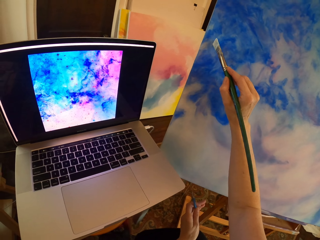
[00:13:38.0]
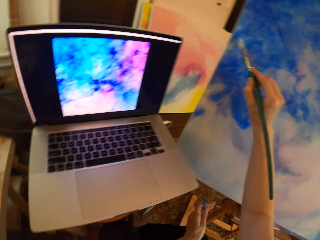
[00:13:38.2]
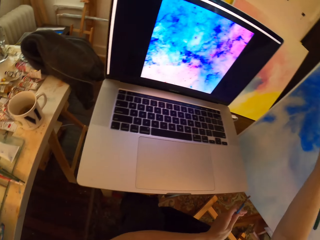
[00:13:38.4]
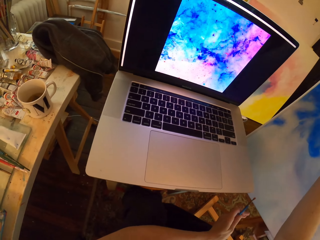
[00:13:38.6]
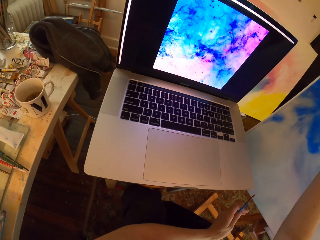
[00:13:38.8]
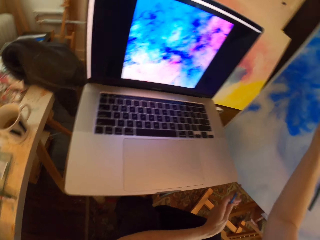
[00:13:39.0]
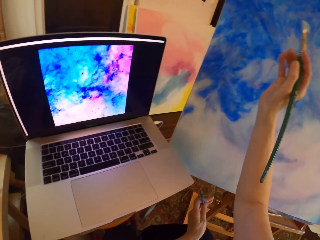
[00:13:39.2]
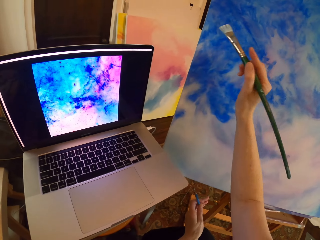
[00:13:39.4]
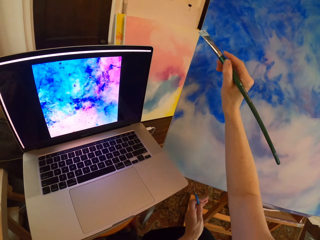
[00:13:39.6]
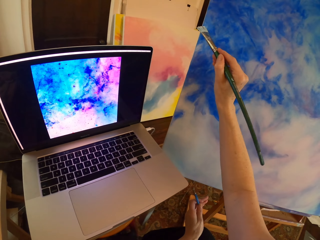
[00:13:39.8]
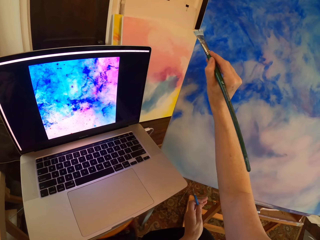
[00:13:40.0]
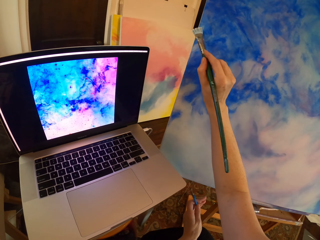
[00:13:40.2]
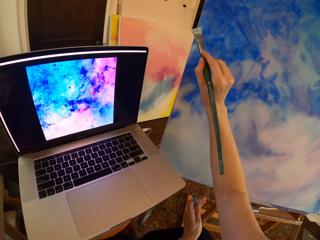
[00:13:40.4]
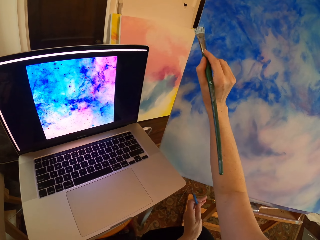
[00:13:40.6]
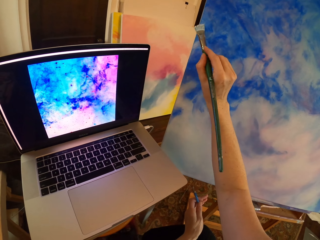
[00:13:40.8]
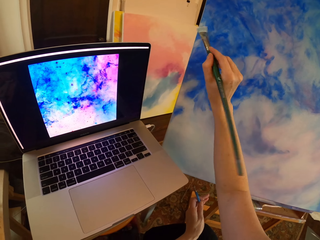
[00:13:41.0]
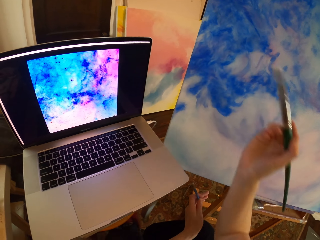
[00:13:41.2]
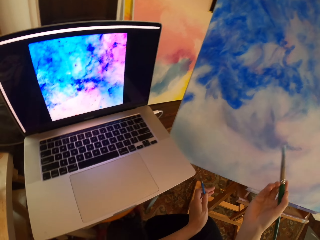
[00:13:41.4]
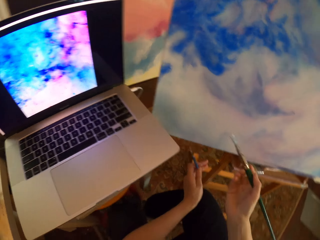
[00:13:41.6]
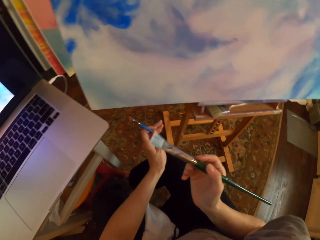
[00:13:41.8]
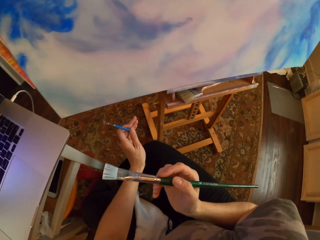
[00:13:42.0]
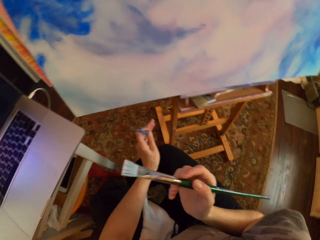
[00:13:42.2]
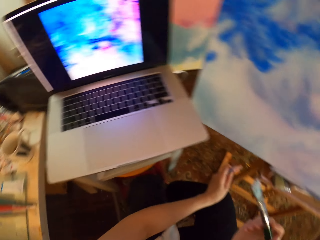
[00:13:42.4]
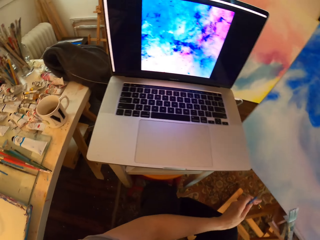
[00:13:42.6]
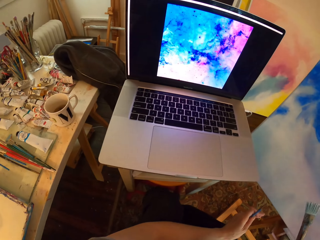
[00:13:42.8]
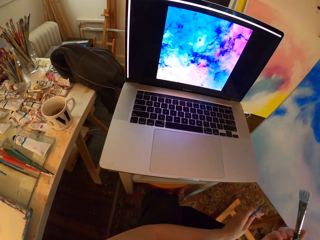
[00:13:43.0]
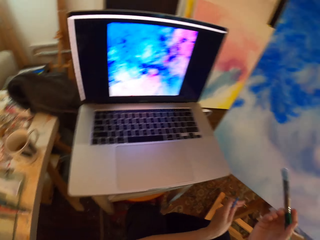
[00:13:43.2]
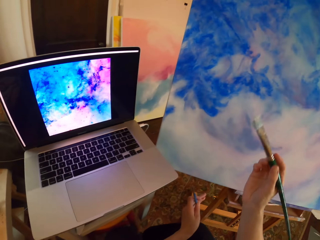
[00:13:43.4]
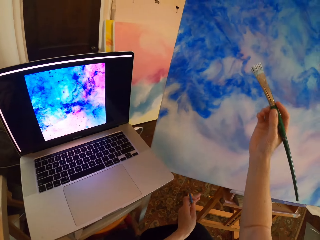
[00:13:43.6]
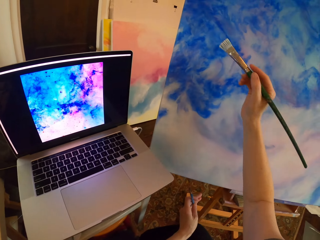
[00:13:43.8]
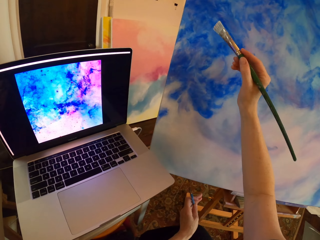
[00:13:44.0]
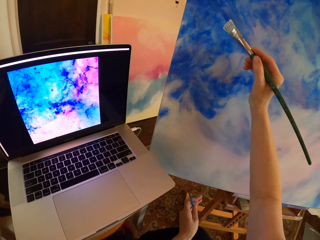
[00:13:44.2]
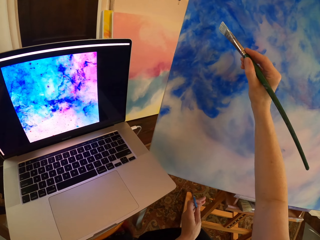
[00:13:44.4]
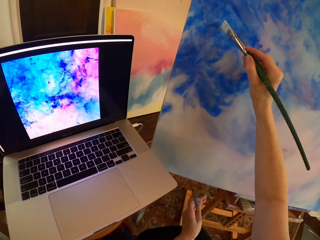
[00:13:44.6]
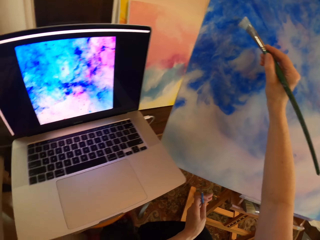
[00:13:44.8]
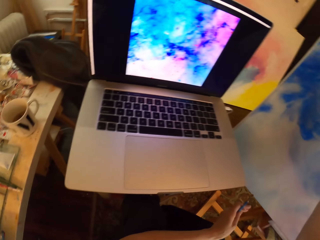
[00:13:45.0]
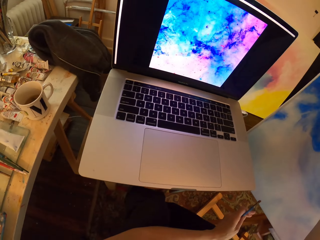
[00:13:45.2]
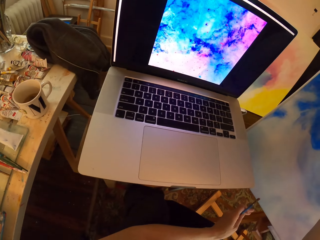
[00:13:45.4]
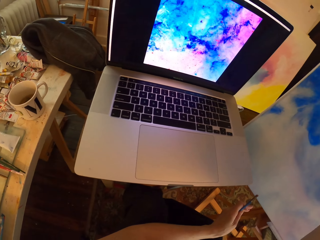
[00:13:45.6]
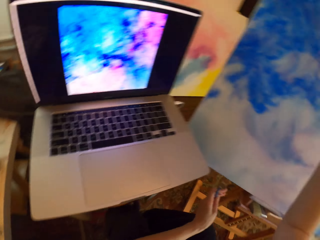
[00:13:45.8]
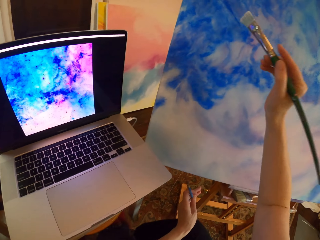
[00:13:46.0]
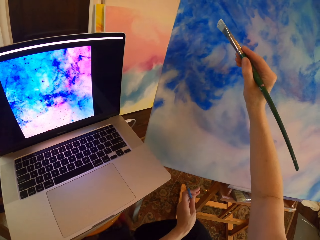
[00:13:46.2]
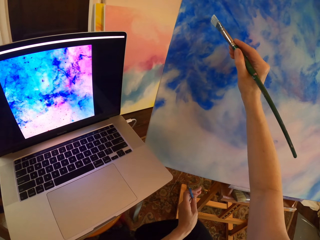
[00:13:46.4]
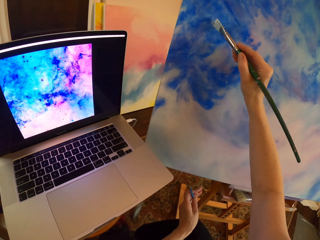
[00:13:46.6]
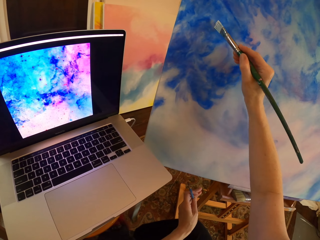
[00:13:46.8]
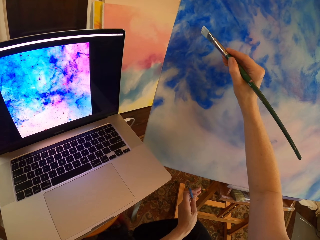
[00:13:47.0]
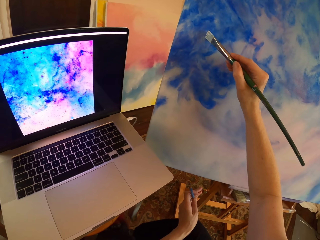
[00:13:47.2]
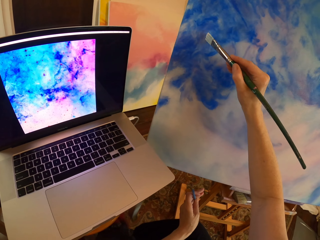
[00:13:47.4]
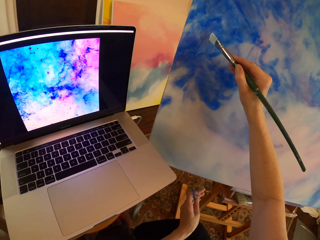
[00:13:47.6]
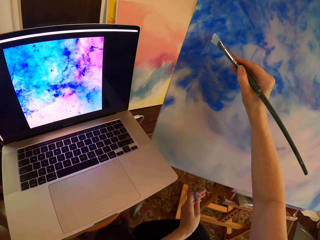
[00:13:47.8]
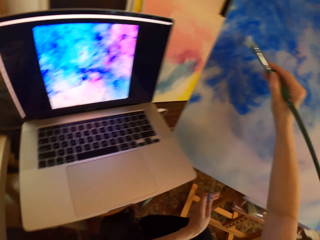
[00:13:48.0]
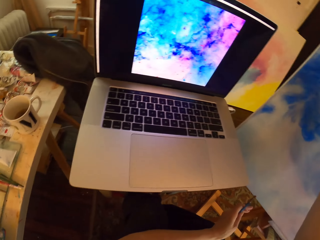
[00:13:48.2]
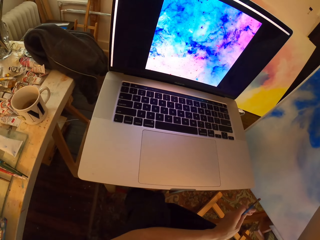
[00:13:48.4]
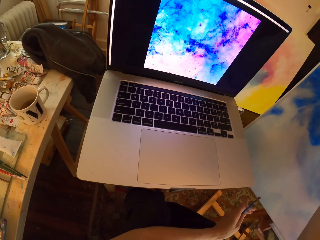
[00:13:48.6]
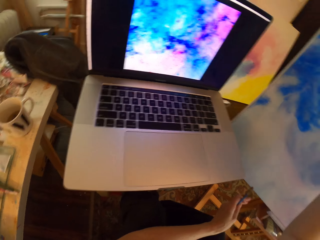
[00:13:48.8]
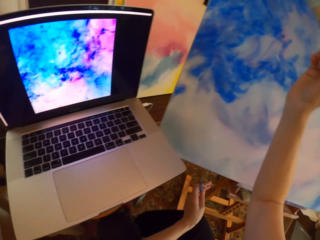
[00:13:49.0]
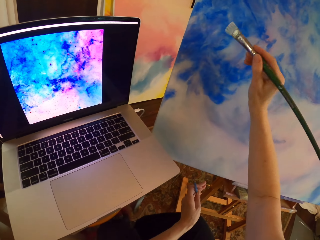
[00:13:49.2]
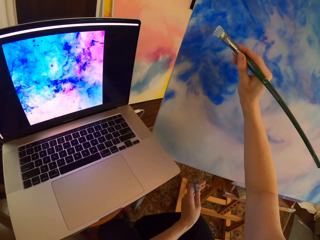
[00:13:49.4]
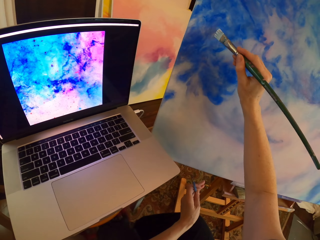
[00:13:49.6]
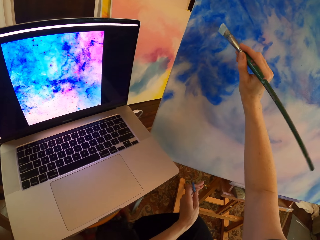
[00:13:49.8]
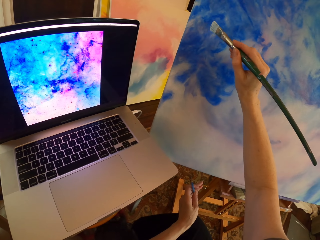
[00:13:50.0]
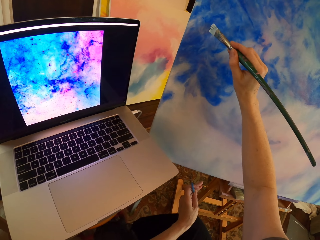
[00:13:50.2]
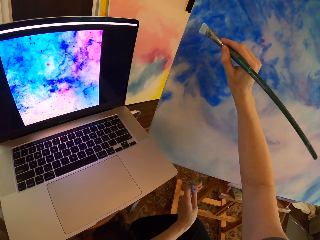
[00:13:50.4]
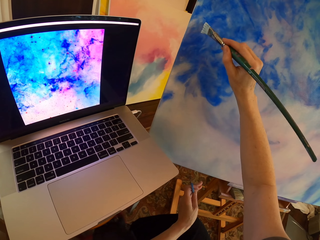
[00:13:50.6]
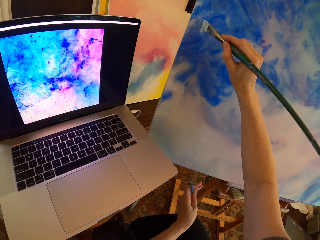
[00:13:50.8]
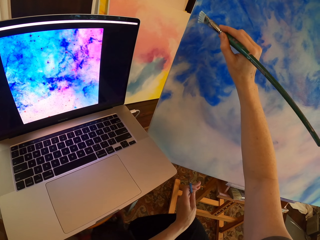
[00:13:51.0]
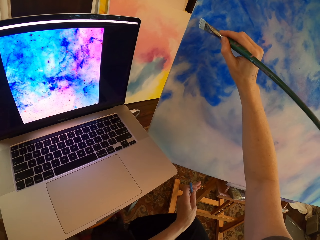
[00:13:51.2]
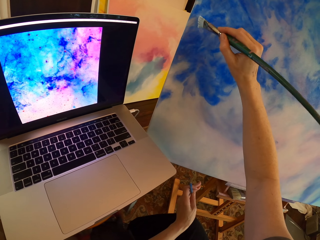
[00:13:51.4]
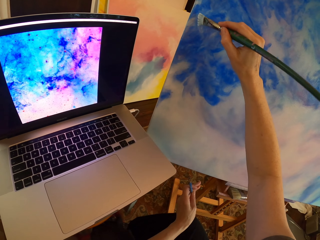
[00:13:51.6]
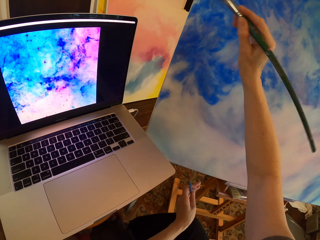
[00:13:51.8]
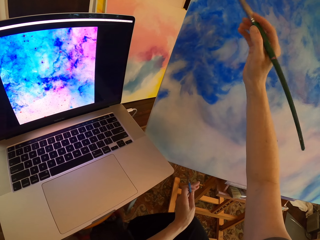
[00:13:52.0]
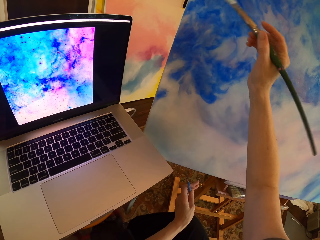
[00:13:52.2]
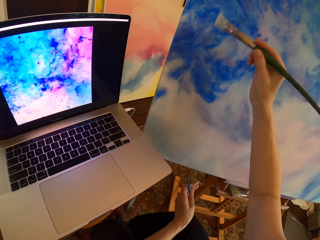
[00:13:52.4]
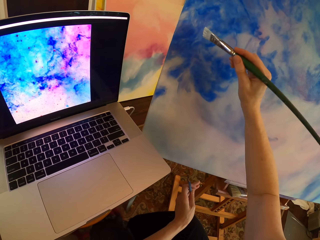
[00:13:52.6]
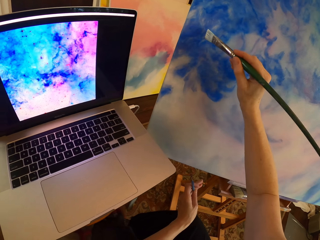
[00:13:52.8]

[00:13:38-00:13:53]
The camera wearer looks at the laptop. They paint on a canvas with a paint brush. They turn around. They pull back the right hand. They look at the laptop. They lift the right hand. They paint on the canvas with the paint brush. They stare at the laptop. They paint on the canvas with the paint brush.

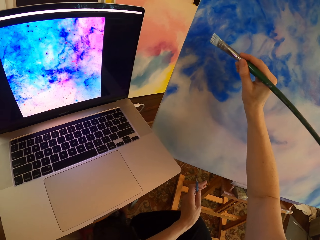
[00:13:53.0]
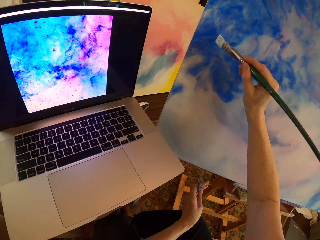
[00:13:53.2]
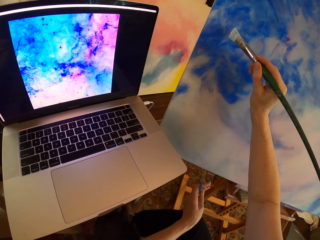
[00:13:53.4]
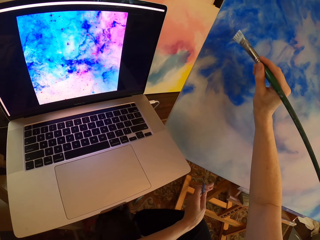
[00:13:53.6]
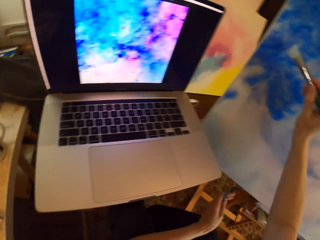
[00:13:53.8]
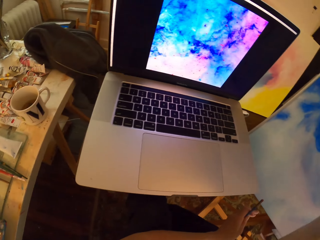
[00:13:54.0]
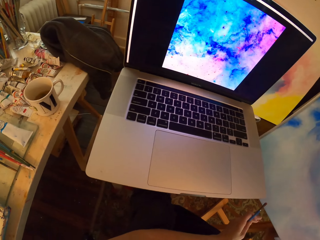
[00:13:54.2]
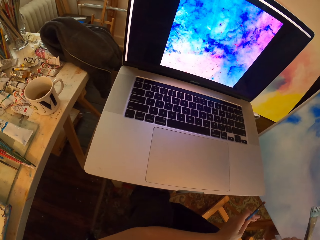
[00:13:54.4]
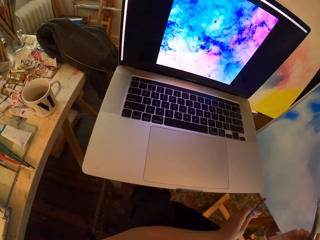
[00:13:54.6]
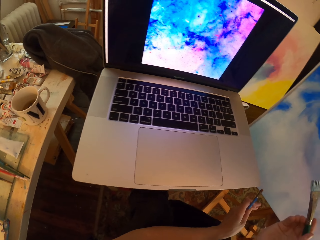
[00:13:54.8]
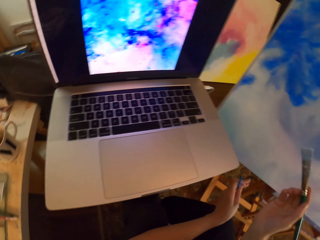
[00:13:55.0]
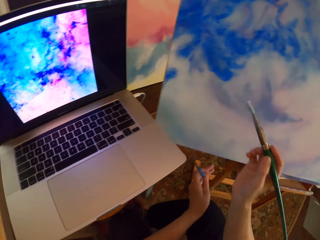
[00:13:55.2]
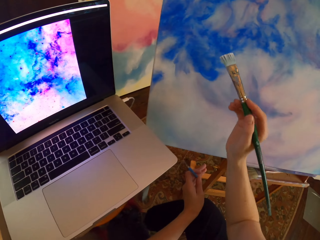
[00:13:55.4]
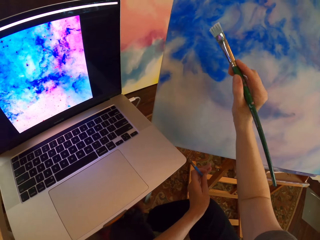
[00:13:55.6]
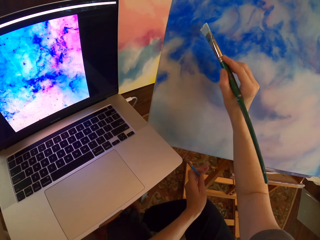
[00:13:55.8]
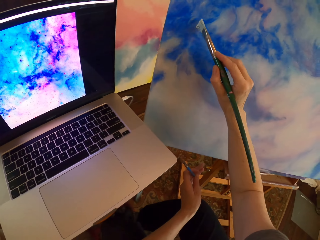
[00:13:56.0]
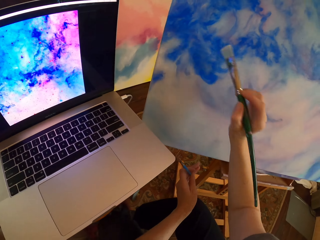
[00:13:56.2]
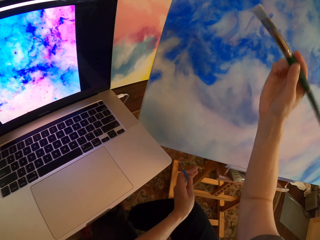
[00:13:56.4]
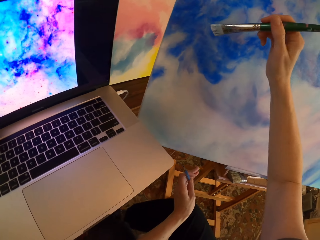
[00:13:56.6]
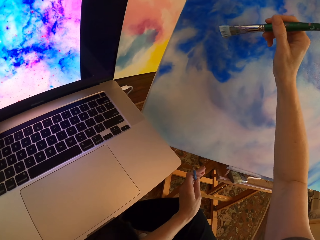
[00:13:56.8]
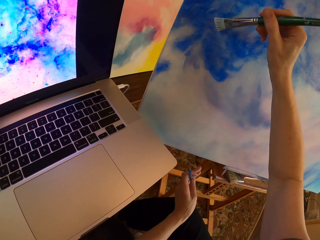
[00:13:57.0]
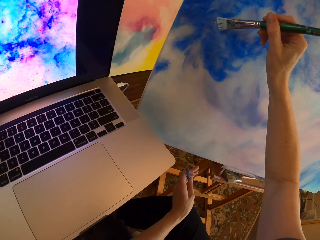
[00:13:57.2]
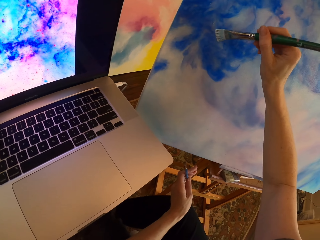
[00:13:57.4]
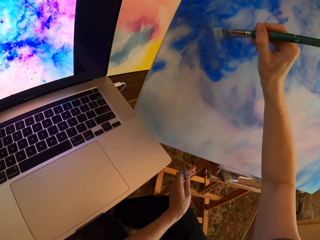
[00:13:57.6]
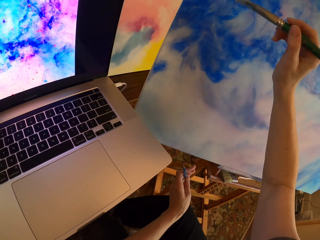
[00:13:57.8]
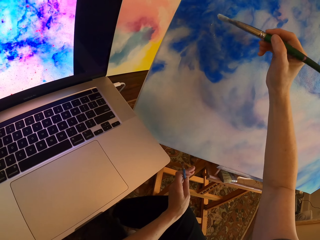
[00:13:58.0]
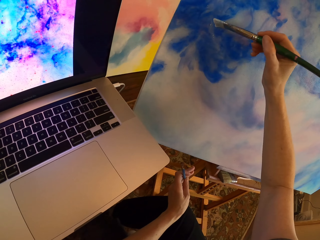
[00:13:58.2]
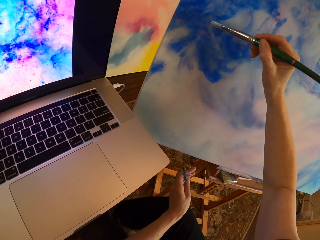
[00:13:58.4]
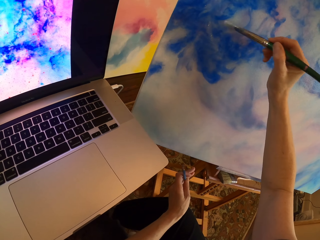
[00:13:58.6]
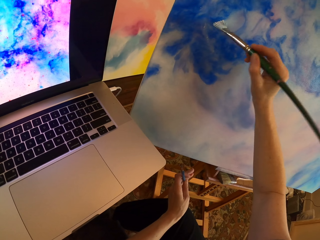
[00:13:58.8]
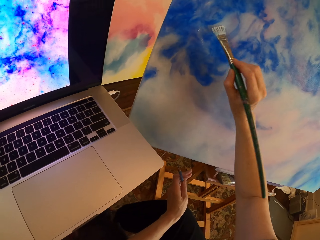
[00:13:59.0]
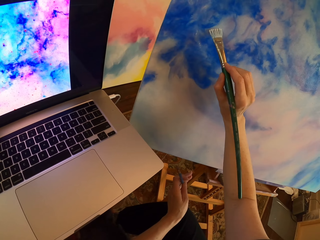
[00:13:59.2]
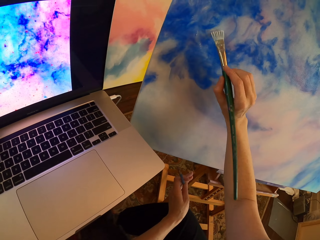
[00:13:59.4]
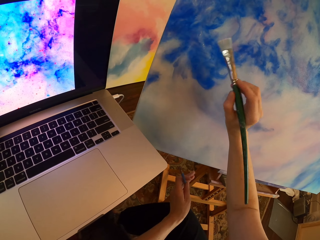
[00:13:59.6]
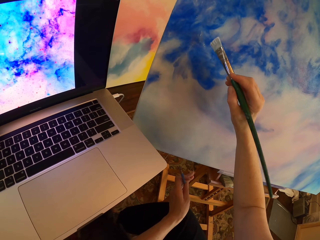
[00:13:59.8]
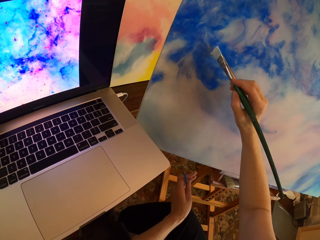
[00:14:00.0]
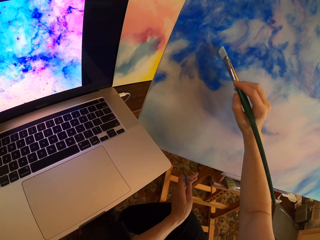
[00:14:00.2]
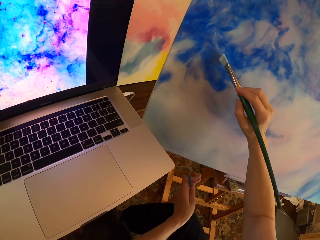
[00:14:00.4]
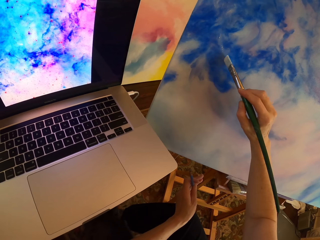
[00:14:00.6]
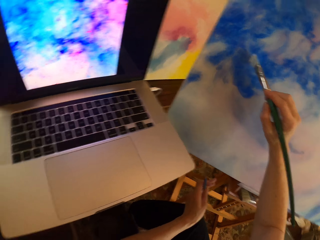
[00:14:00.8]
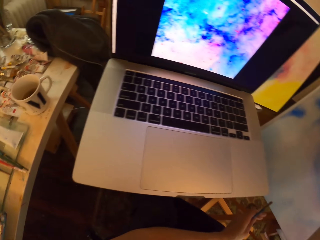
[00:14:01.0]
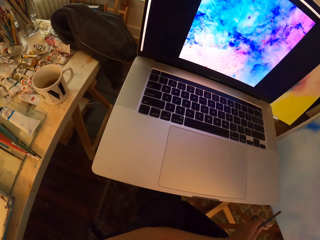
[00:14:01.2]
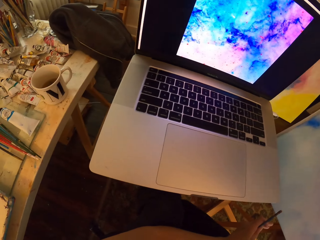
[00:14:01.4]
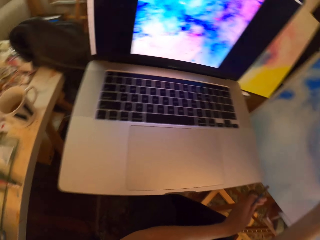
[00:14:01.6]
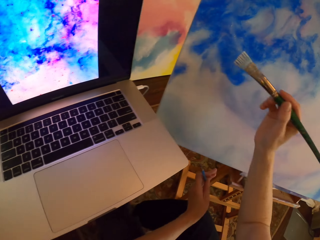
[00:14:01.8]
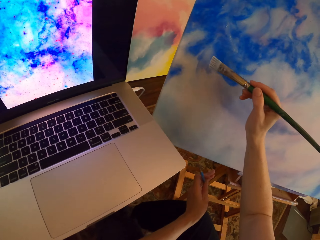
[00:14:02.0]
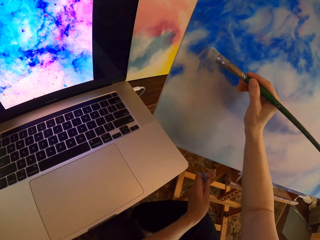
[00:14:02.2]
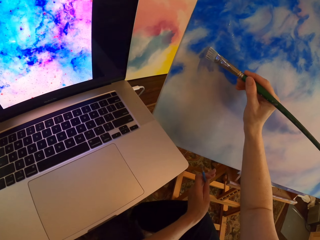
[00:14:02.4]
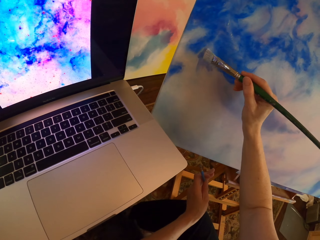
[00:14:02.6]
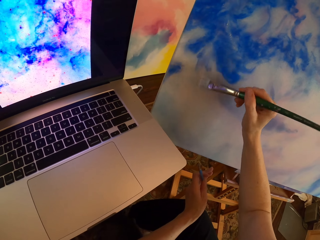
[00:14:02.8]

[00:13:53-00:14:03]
The camera wearer stares at the laptop. They paint on a canvas with a paint brush. They stare at the laptop.
